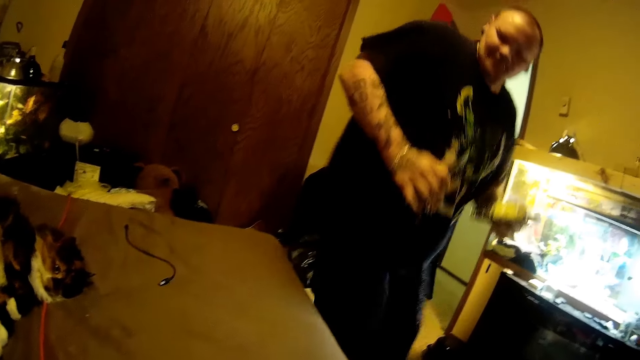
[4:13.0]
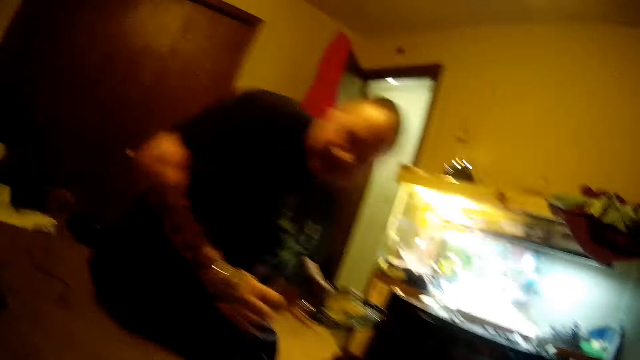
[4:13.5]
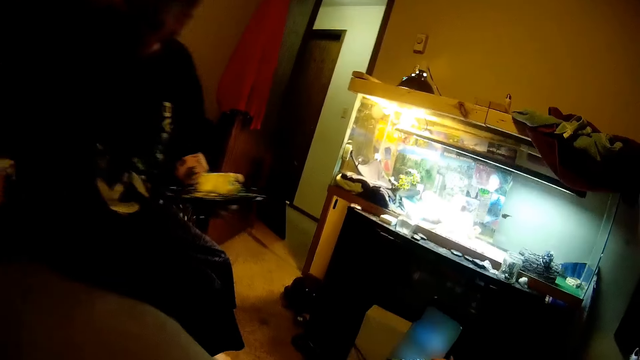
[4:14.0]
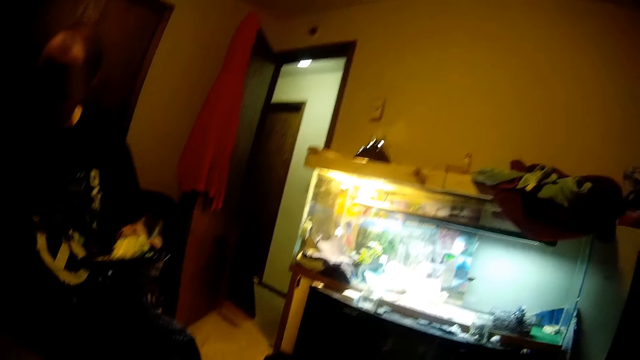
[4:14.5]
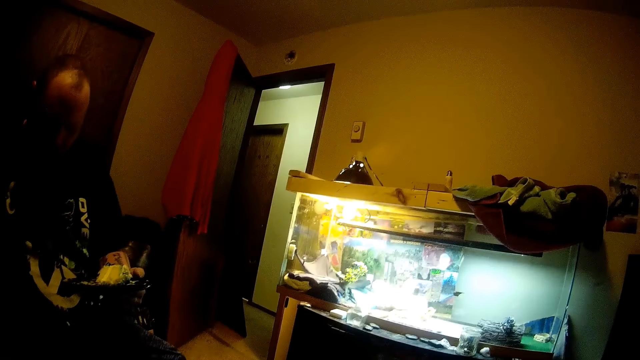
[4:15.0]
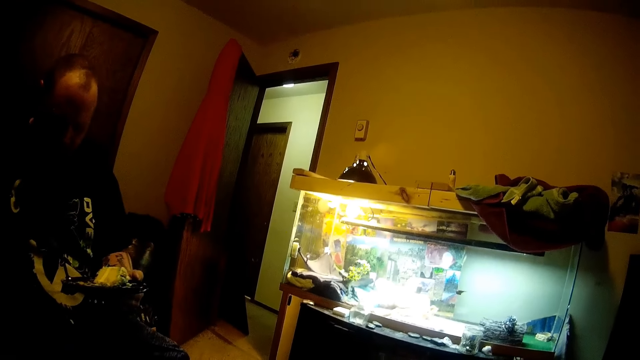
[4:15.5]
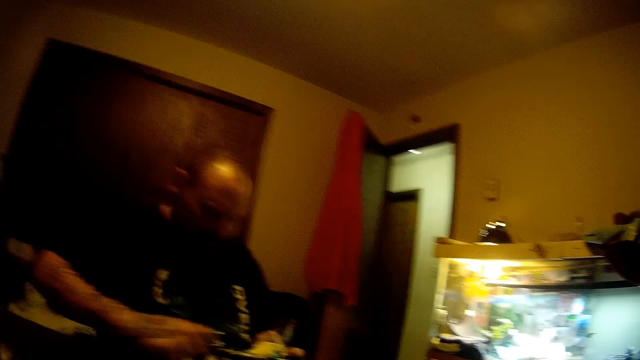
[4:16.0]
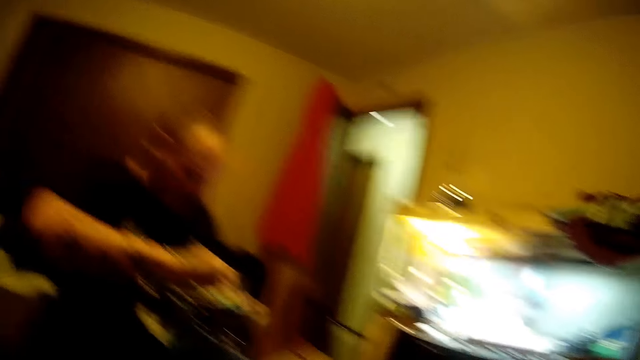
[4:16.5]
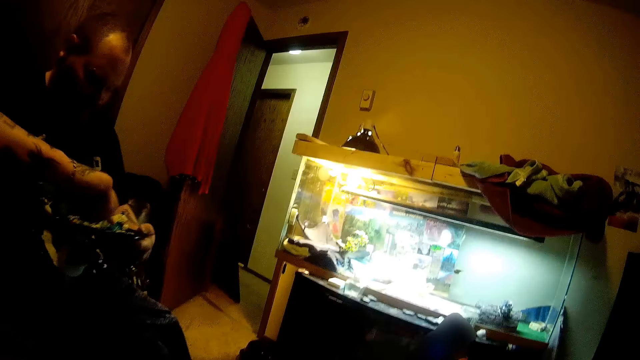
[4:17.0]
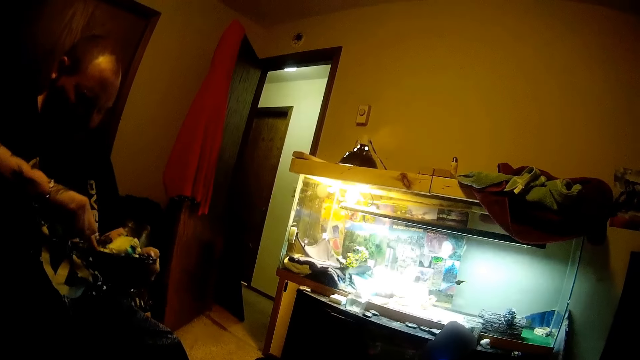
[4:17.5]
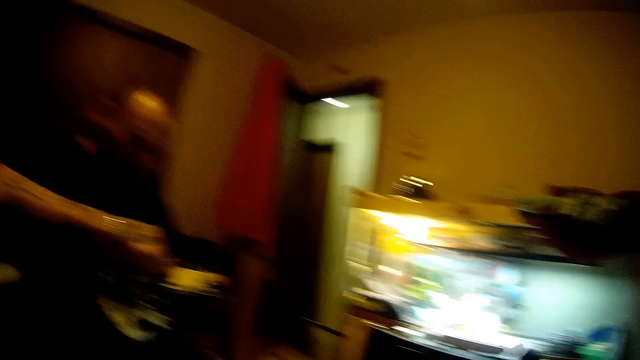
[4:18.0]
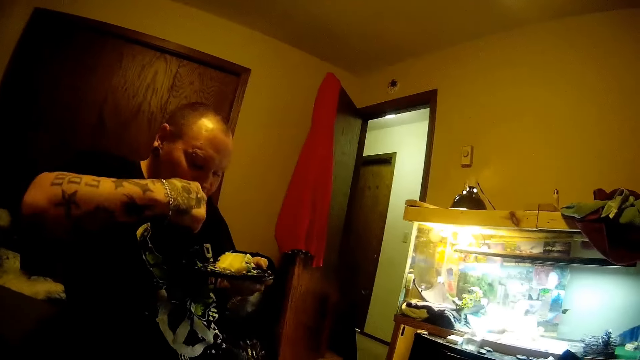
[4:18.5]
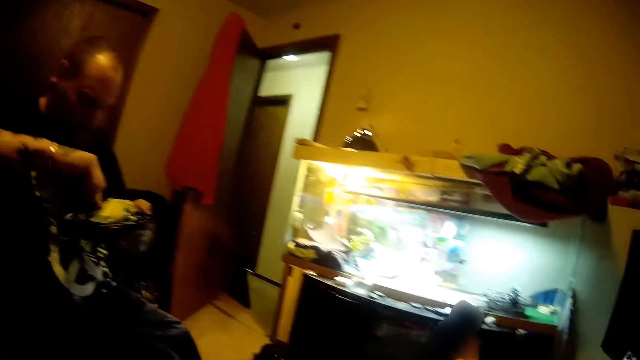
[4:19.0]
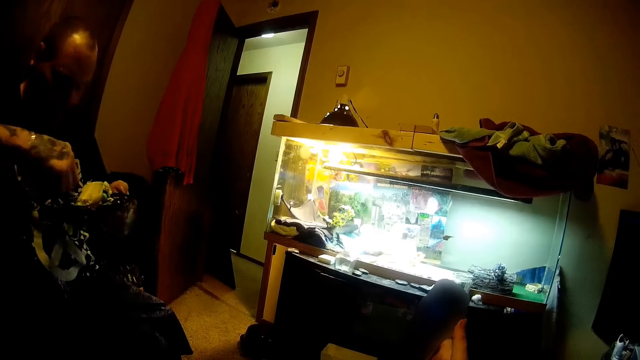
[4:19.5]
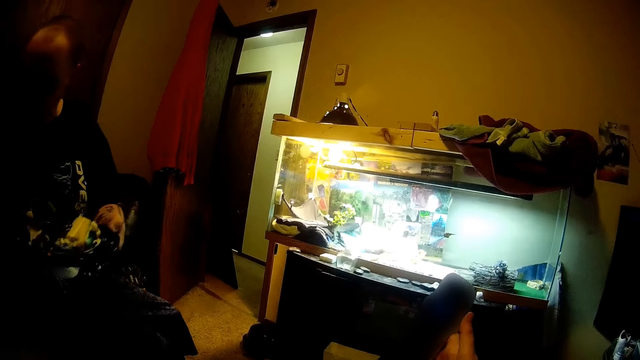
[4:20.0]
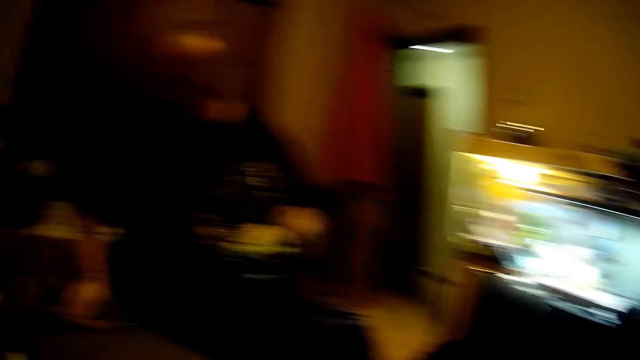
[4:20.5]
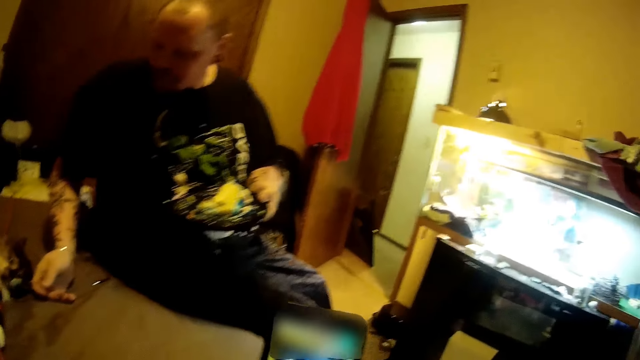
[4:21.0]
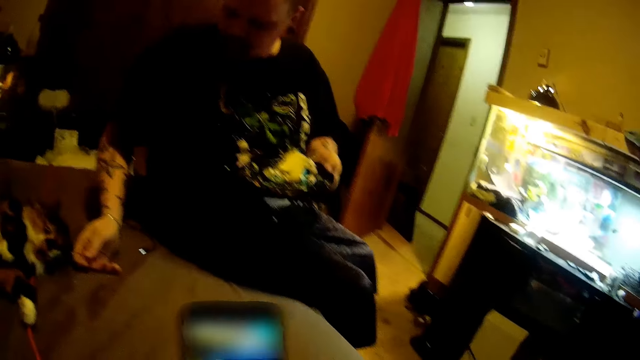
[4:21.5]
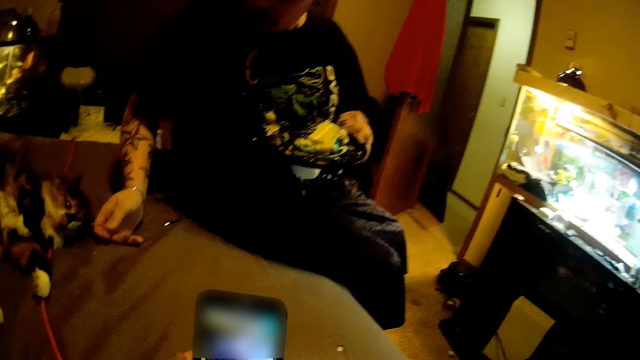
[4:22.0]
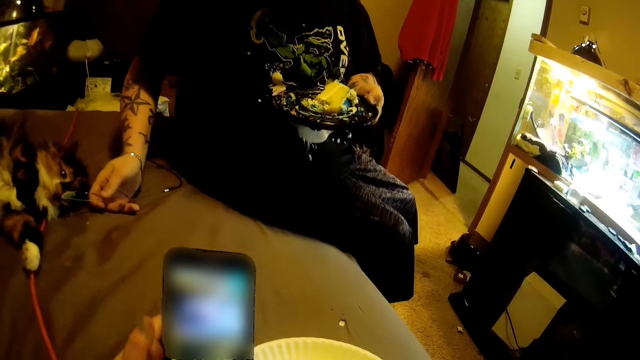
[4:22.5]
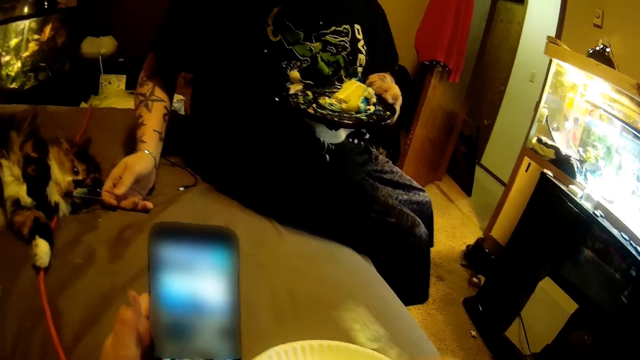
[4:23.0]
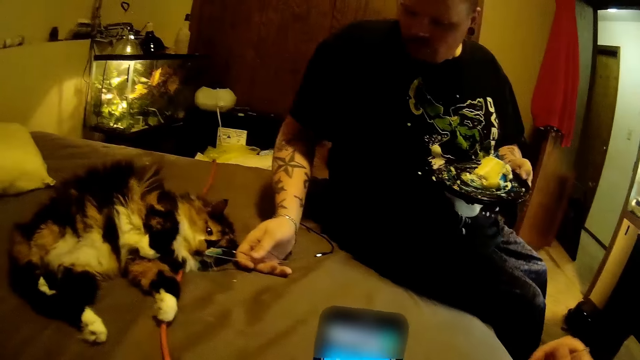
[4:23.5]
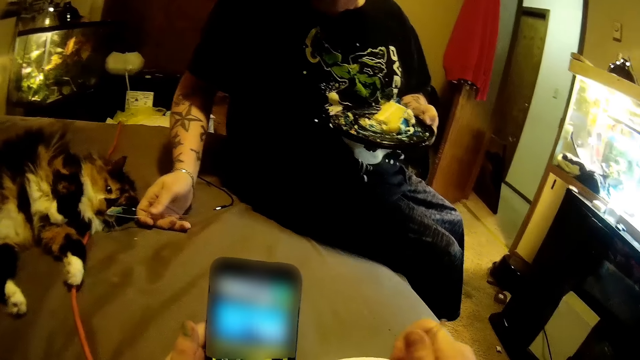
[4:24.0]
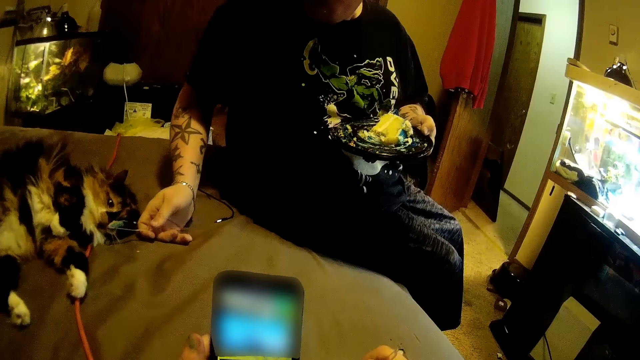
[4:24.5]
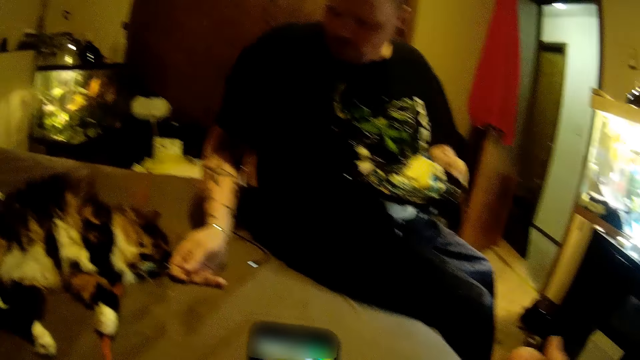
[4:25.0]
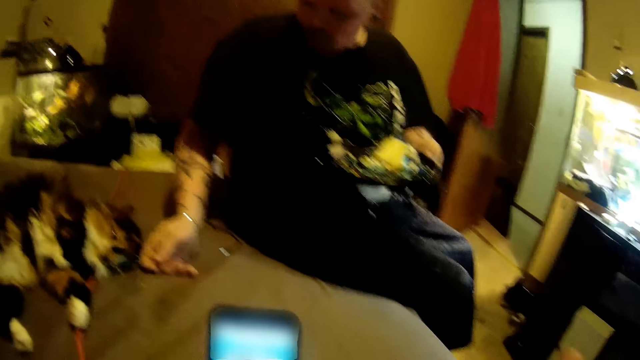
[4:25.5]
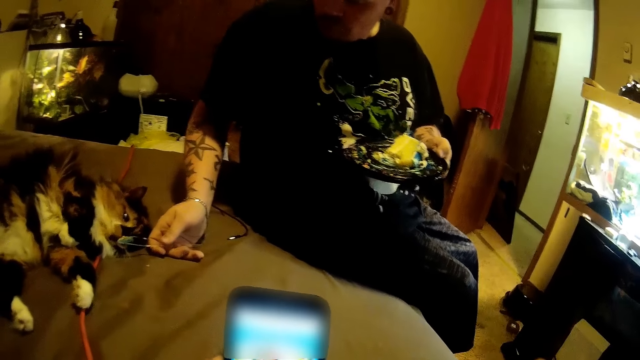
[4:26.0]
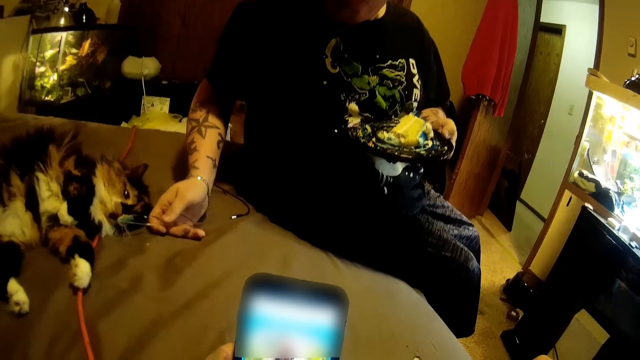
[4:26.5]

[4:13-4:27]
A man sits on the bed. The man eats from a plate of food. The camera wearer discusses with the man. The man looks after the dog. The man feeds the cat.

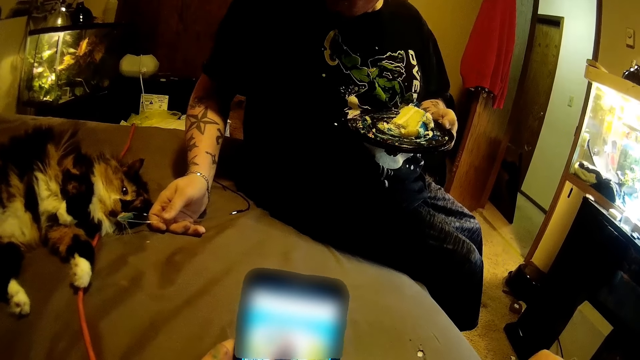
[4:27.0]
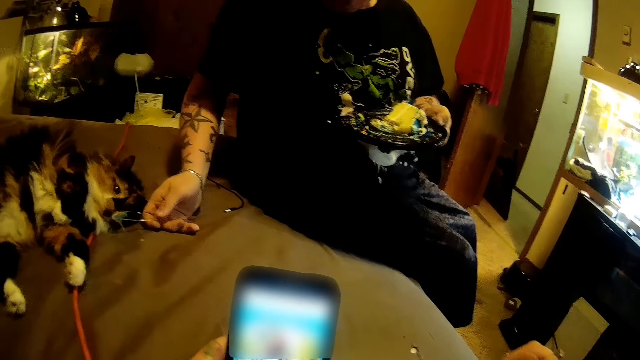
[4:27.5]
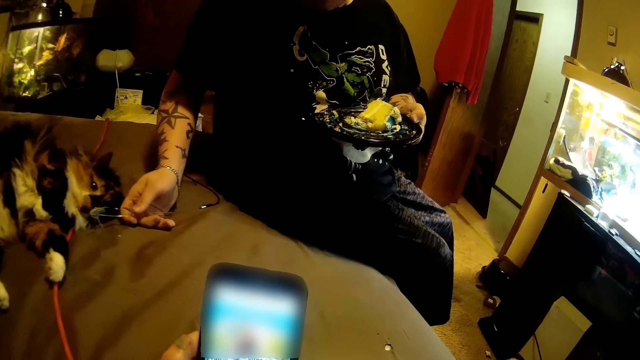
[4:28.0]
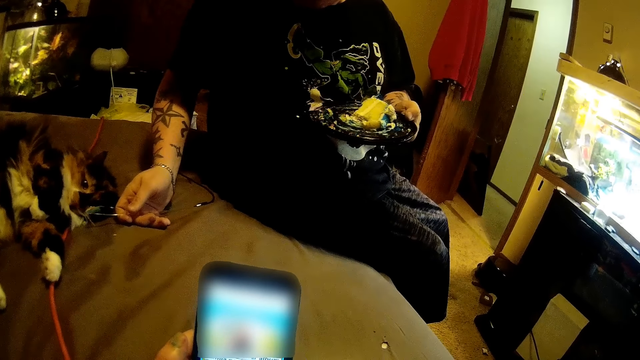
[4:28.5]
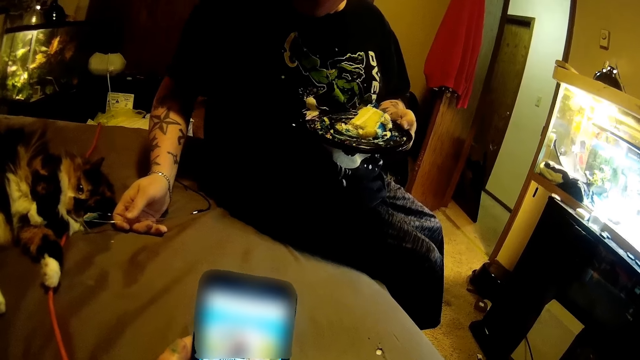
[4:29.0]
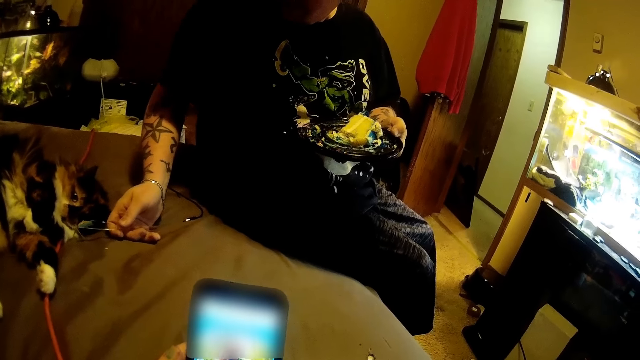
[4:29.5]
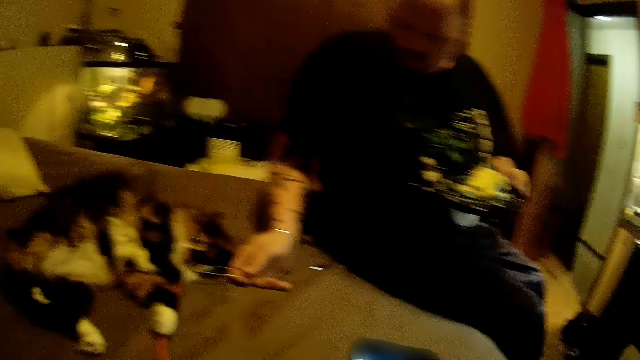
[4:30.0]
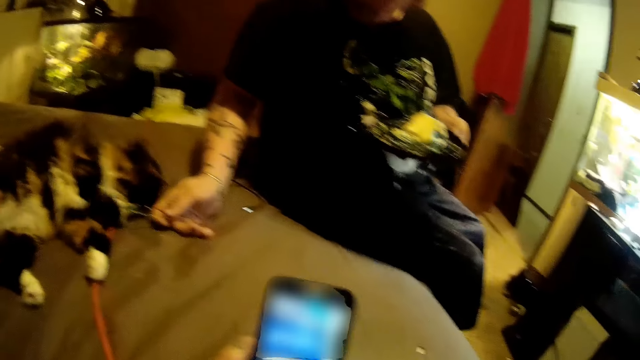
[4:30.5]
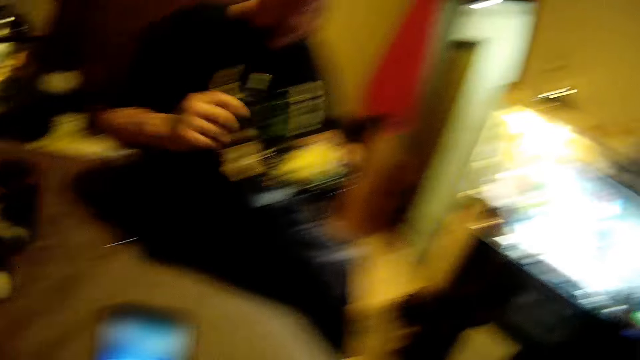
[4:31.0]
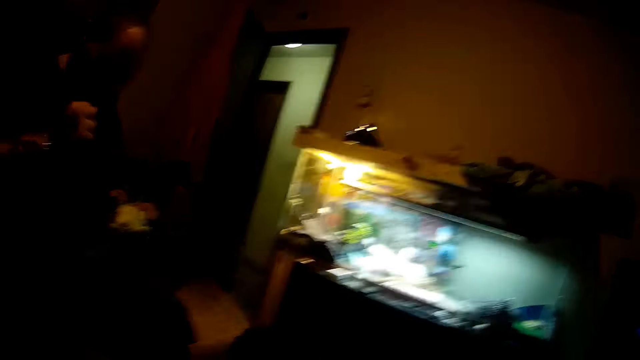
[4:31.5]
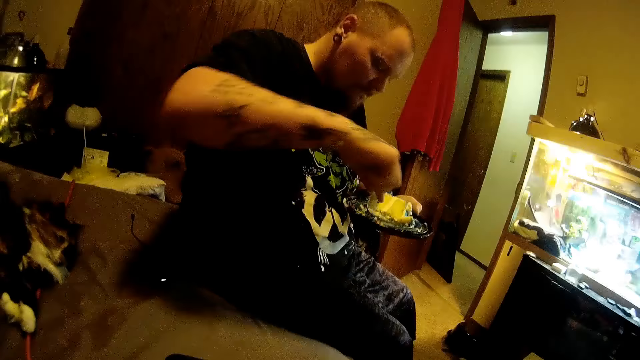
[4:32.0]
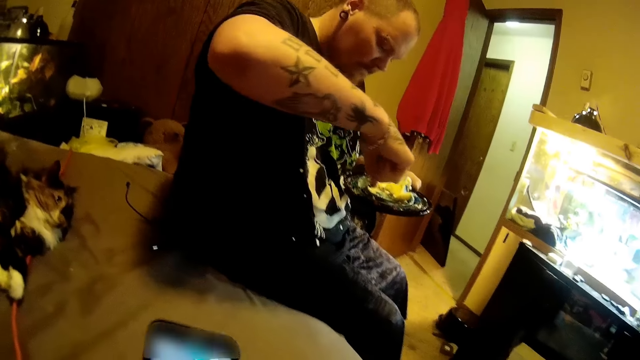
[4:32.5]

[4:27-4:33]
The camera wearer presses the phone.
